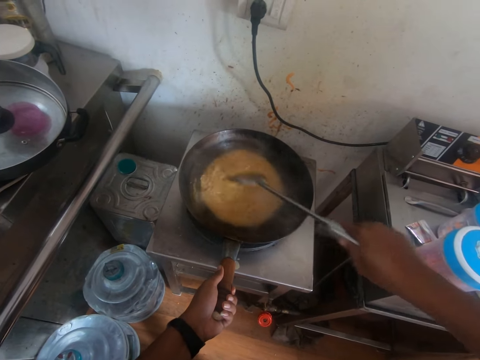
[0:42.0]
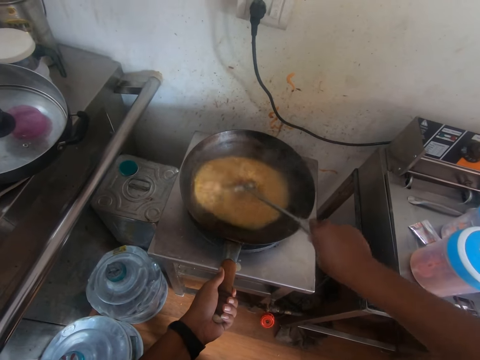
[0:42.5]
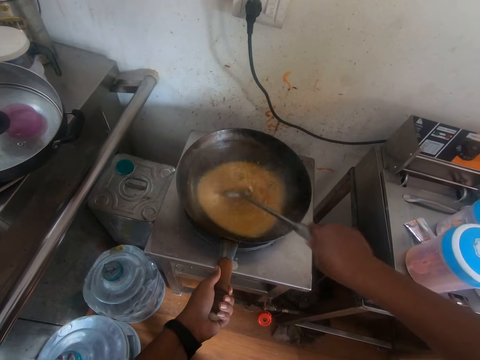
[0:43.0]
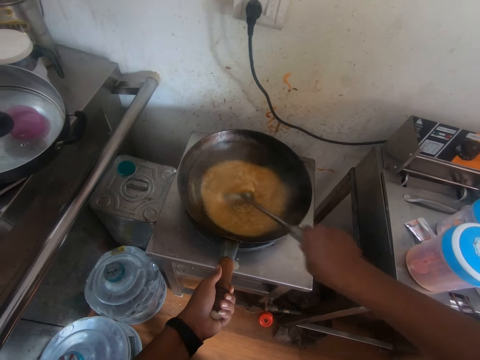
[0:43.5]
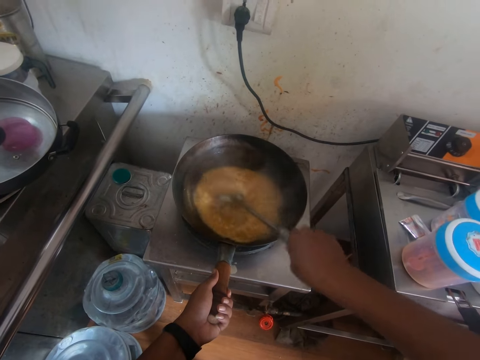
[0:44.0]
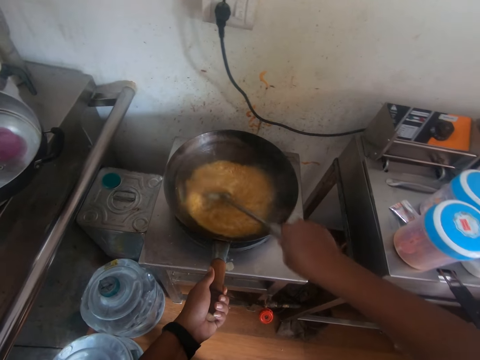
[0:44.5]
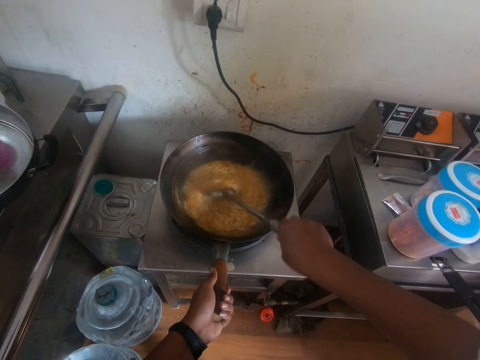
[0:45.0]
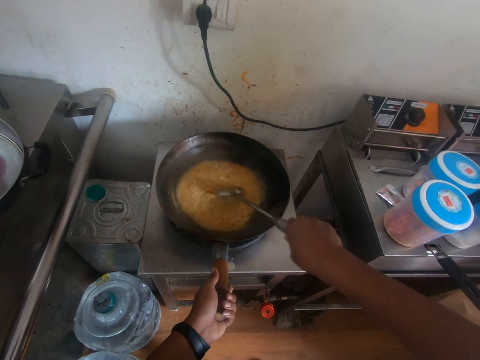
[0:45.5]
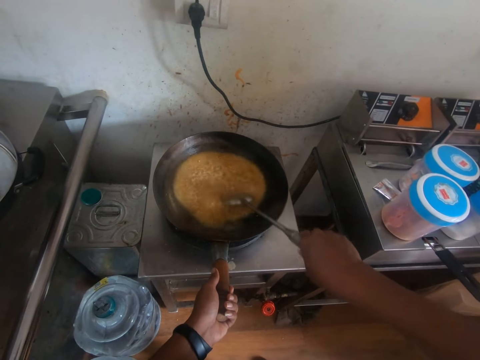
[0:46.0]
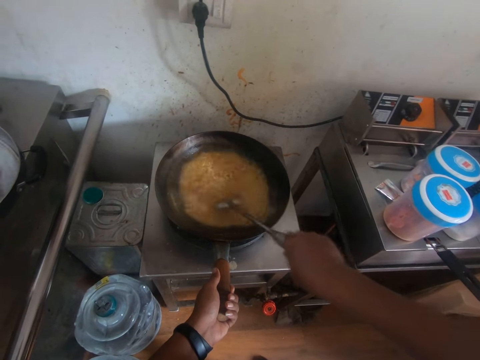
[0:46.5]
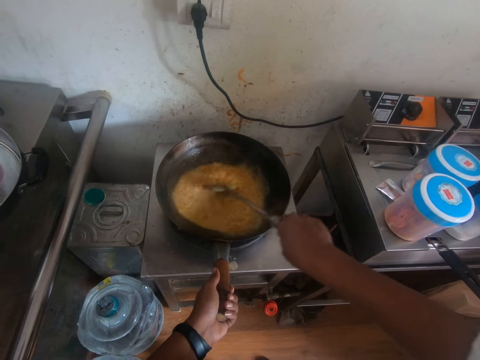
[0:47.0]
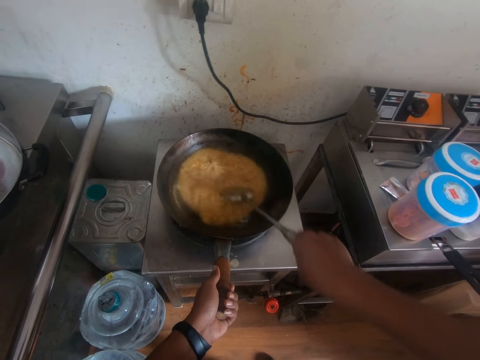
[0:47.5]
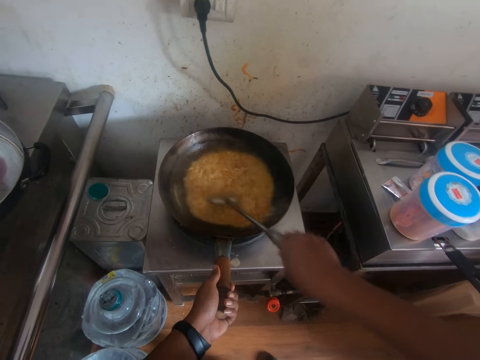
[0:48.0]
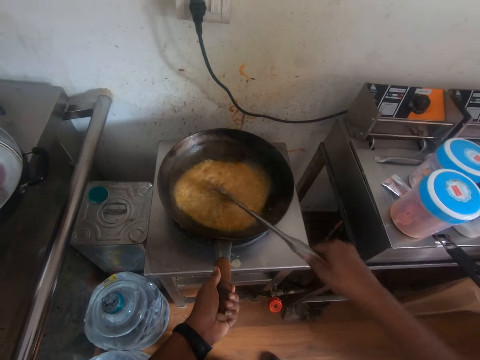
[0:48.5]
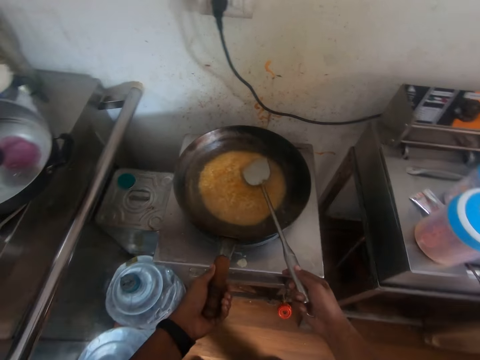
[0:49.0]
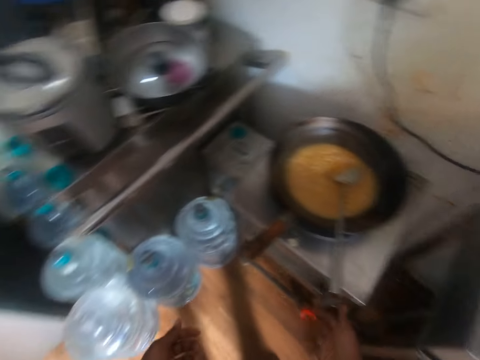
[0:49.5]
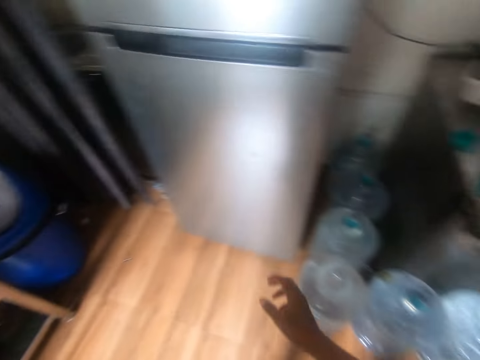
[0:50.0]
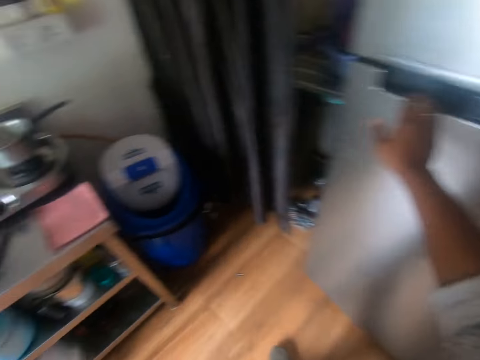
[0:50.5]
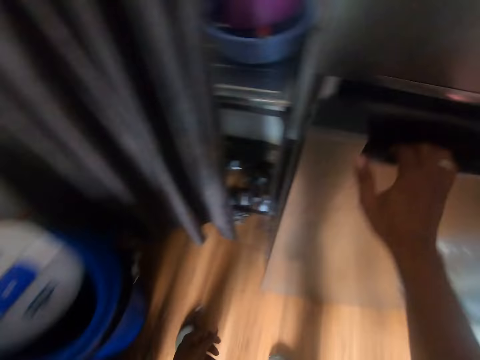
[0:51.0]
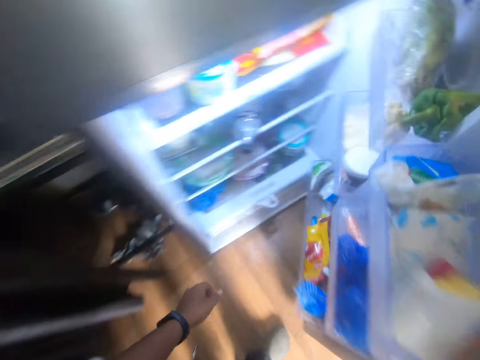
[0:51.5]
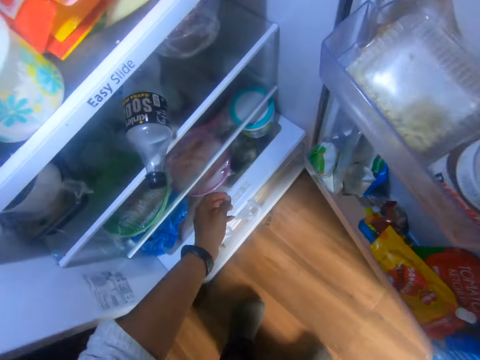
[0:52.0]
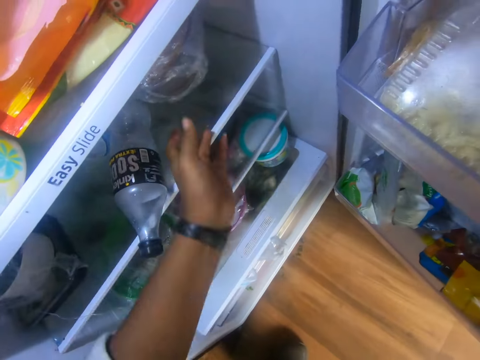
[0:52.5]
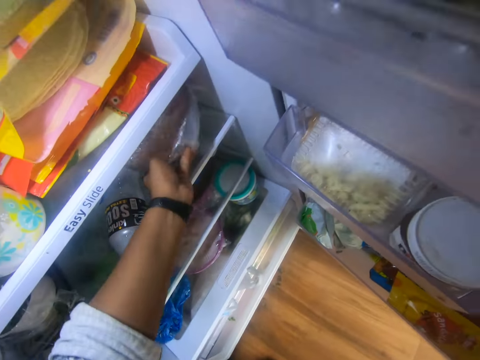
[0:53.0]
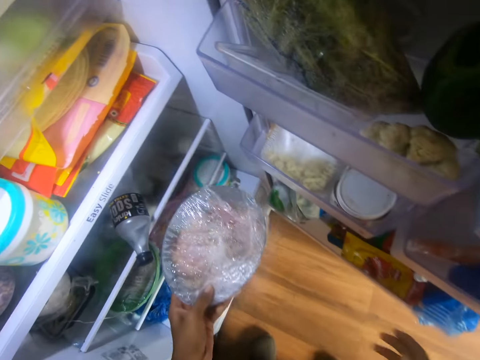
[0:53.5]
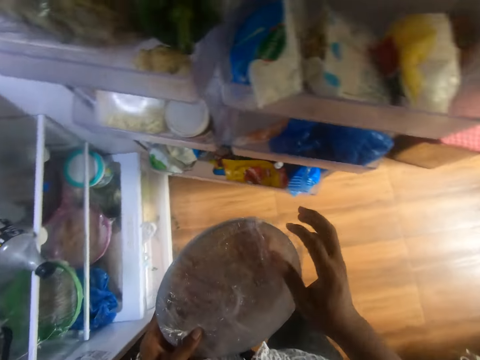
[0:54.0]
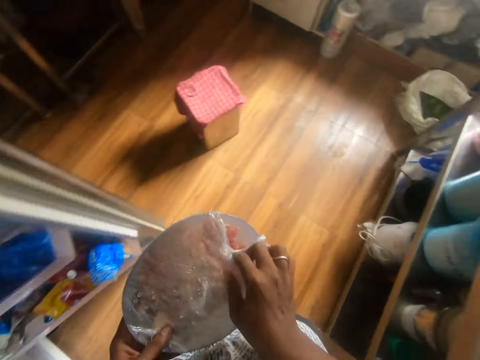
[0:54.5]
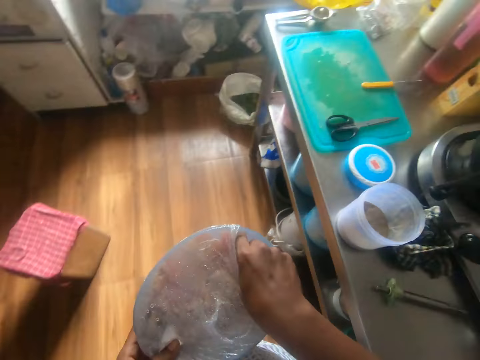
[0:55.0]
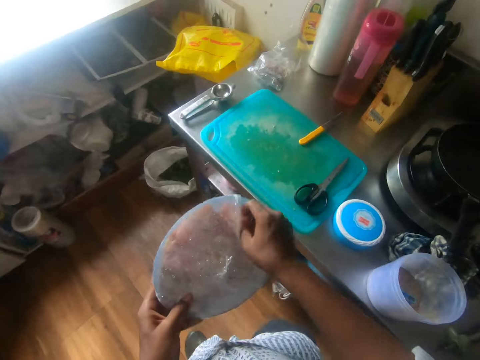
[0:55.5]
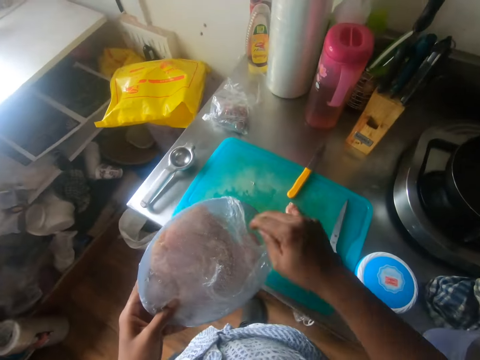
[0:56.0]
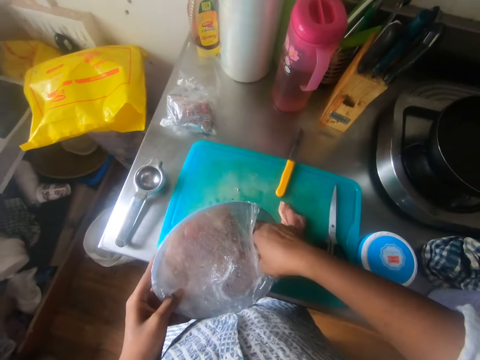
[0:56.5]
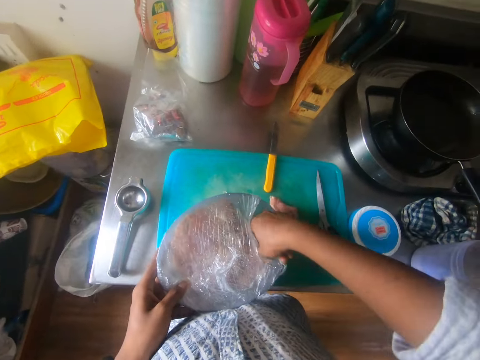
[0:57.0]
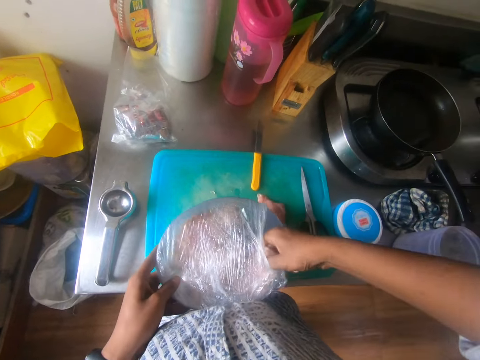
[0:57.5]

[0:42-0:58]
The camera wearer places the spatula in his right hand into the fry pan on the gas stove. He opens a refrigerator with his right hand. He picks up a bowl or tin from the refrigerator with his left hand. He moves the seal on the bowl in his left hand with his right hand. He picks up a chicken from the bowl in his left hand with his right hand. He drops the chicken in his right hand on top of a chopping board on the countertop. He picks up a chicken from the bowl in his left hand with his right hand. He places the bowl in his left hand on the chopping board.

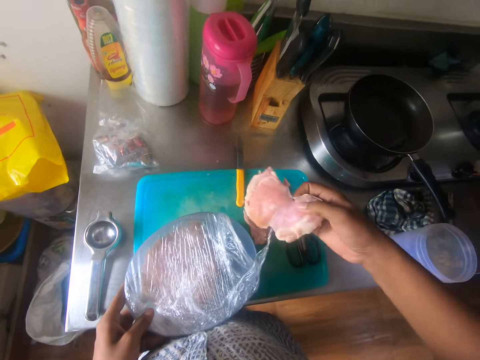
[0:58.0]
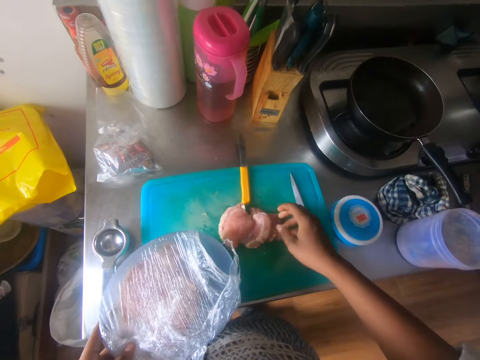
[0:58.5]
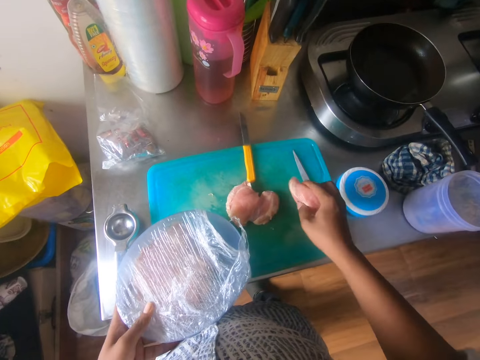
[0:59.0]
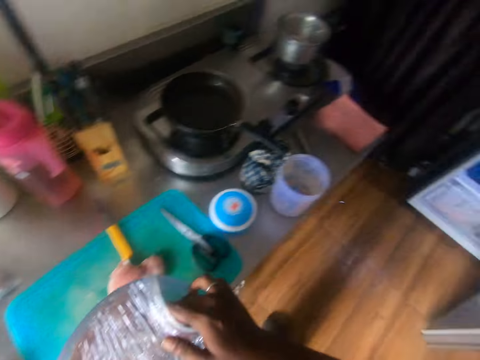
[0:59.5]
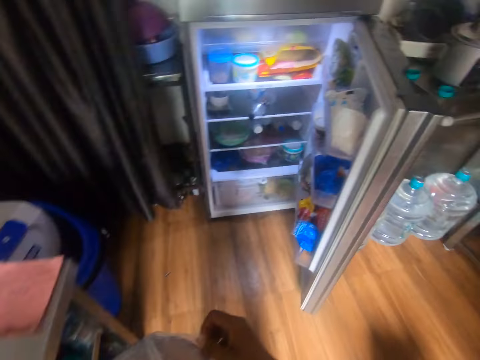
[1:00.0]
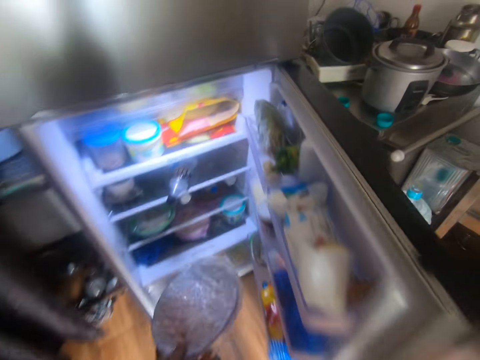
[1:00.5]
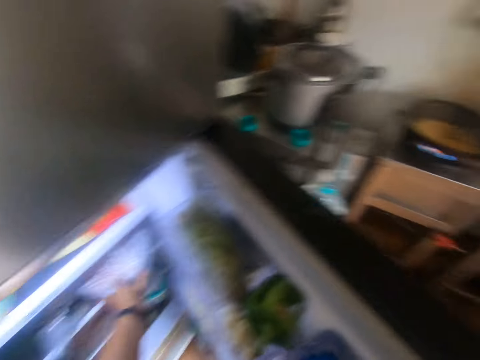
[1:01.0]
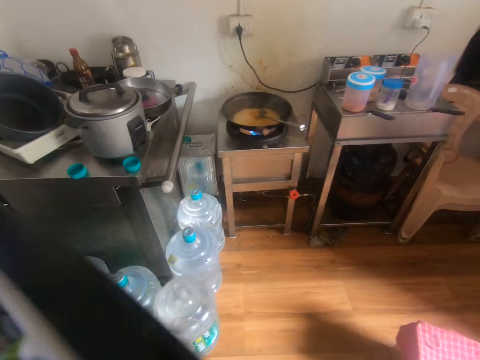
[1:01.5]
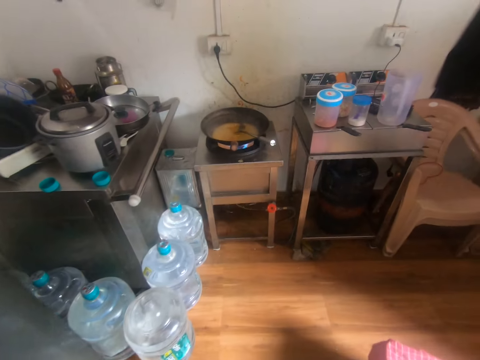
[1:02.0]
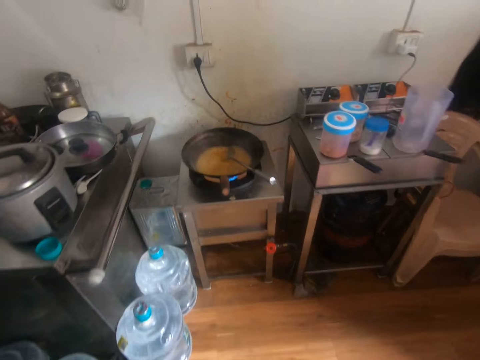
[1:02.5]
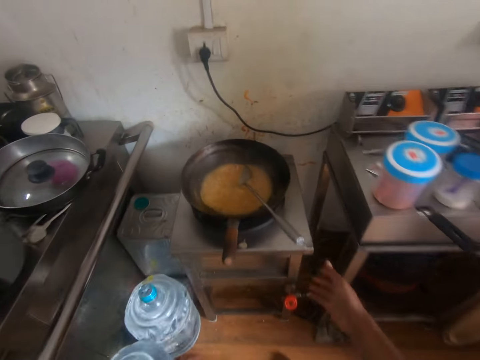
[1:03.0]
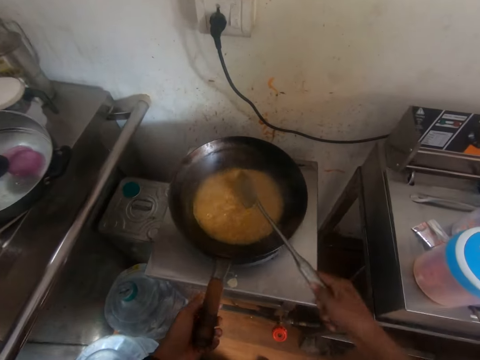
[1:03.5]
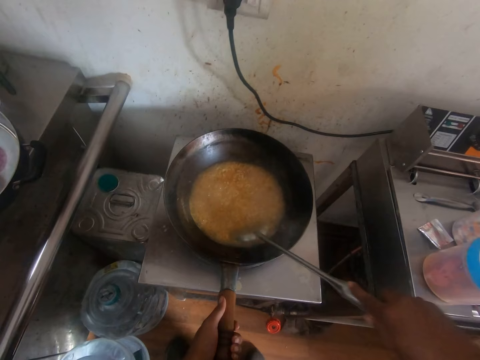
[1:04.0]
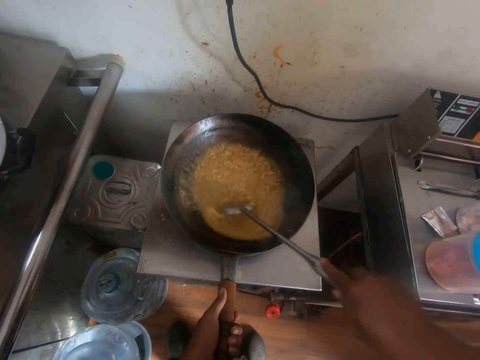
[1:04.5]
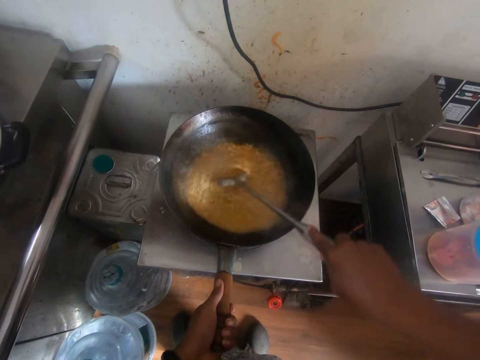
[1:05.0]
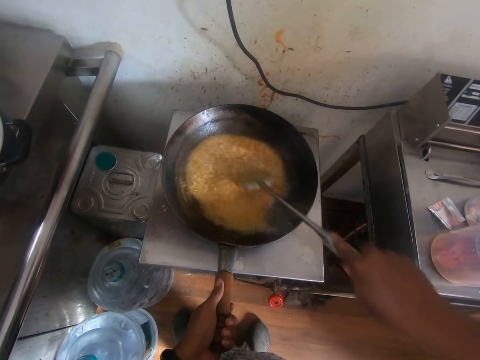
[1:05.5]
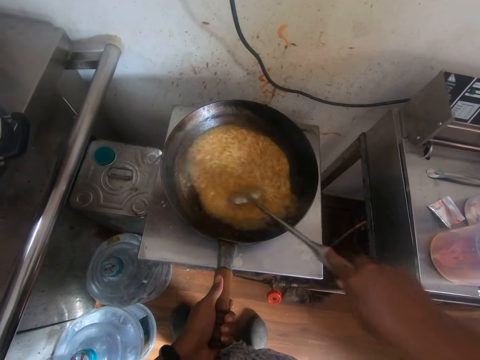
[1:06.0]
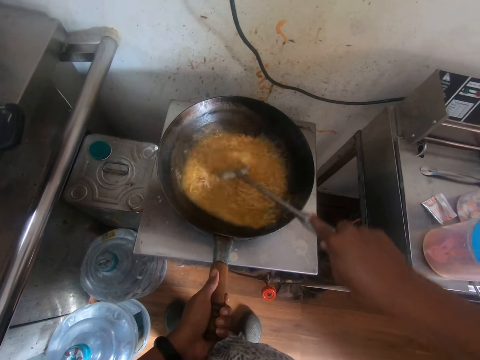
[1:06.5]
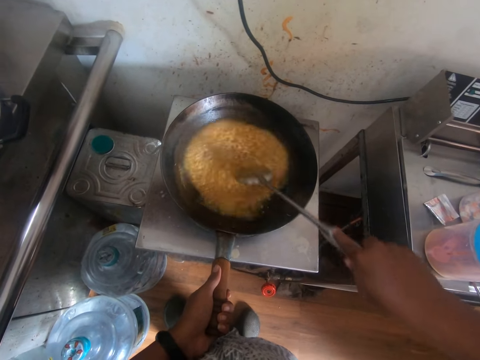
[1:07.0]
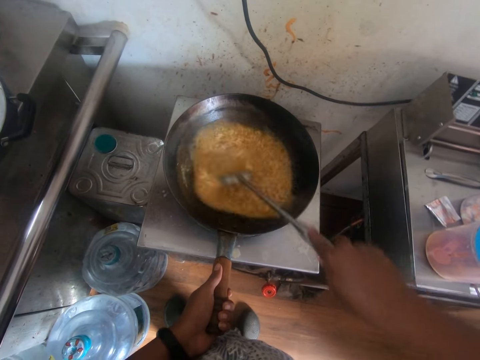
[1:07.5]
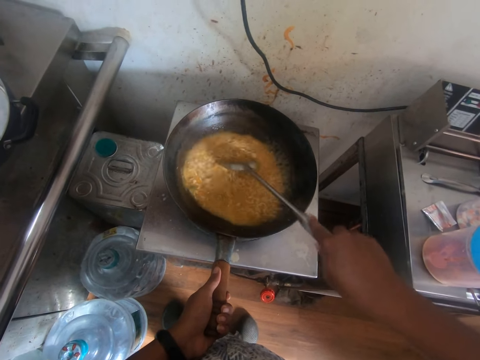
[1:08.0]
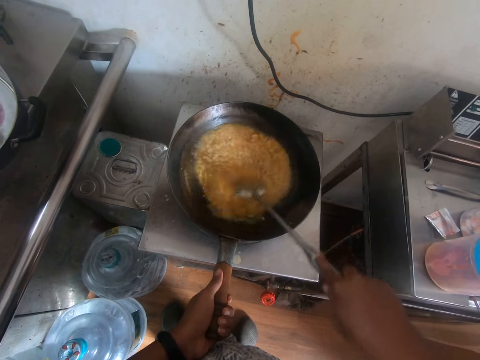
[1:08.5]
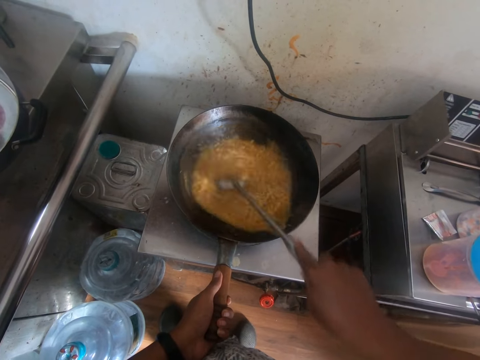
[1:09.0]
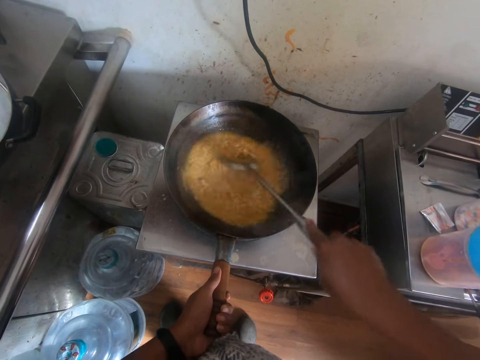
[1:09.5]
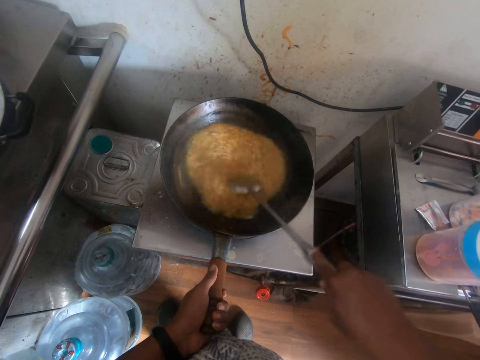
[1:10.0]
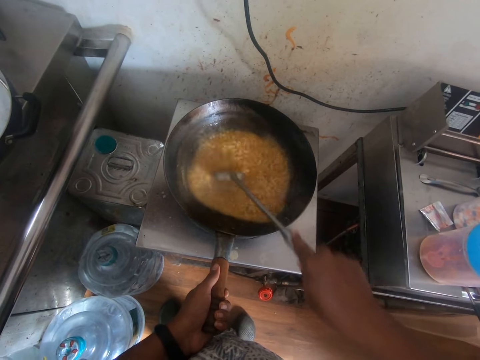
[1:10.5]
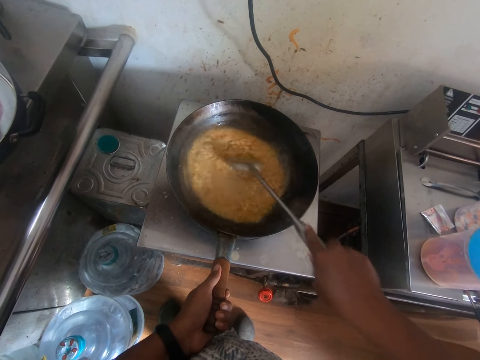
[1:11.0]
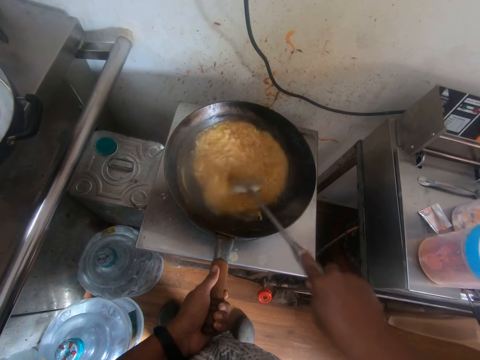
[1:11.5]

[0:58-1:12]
The camera wearer picks up the meat from the tin. He drops the chicken in his right hand on top of the chopping board on the countertop. He picks up the chicken from the chopping board with his right hand. He picks up the bowl in his left hand from the chopping board on the countertop. He drops the chicken in his right hand into the bowl in his left hand. He walks ahead. He places the bowl in his left hand into the refrigerator. He closes the refrigerator. He picks up the spatula from the fry pan on the gas stove with his right hand. He holds the fry pan on the gas stove with his left hand. He stirs the noodles in the fry pan in his left hand with the spatula in his right hand.
